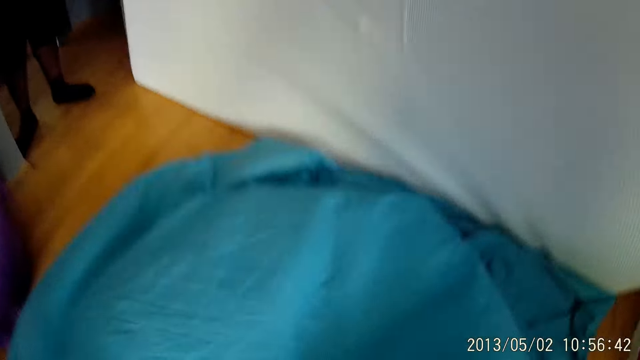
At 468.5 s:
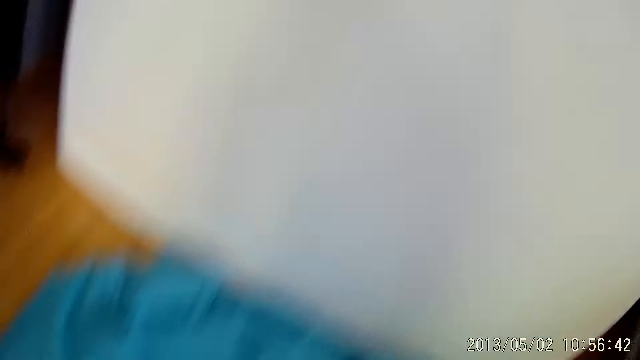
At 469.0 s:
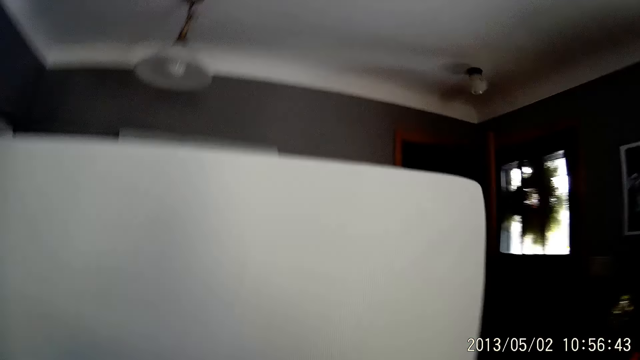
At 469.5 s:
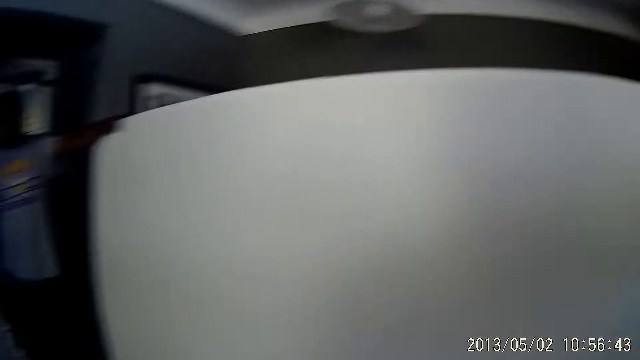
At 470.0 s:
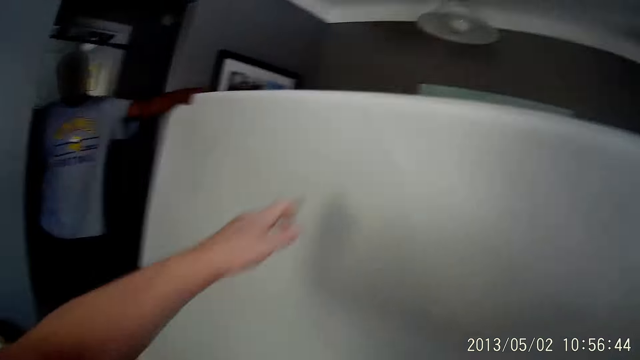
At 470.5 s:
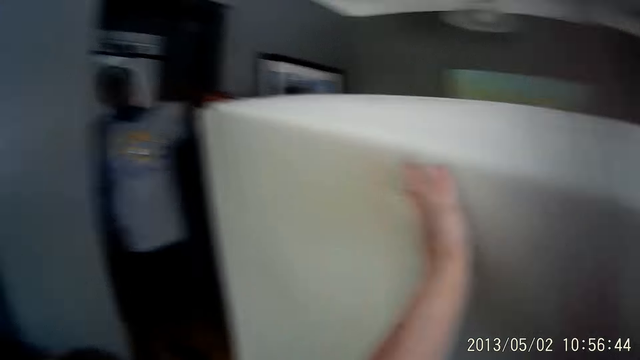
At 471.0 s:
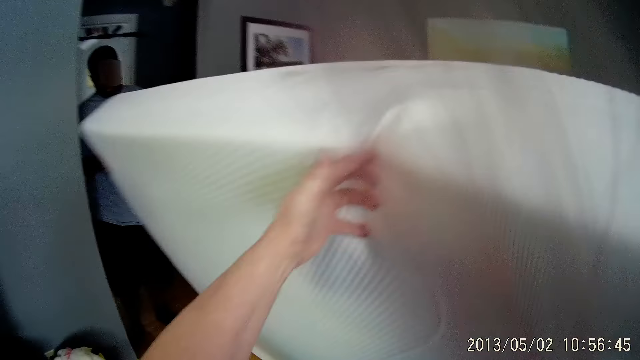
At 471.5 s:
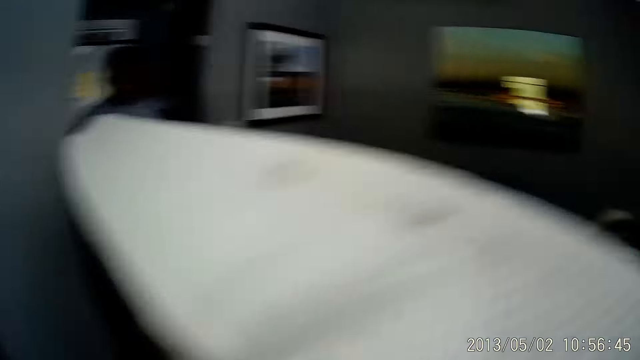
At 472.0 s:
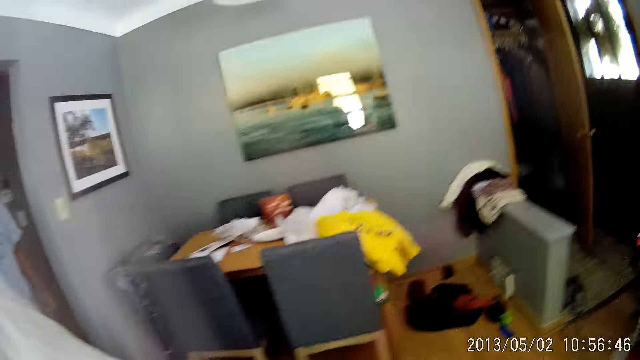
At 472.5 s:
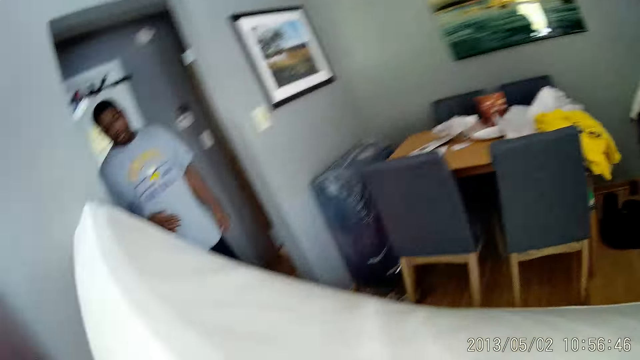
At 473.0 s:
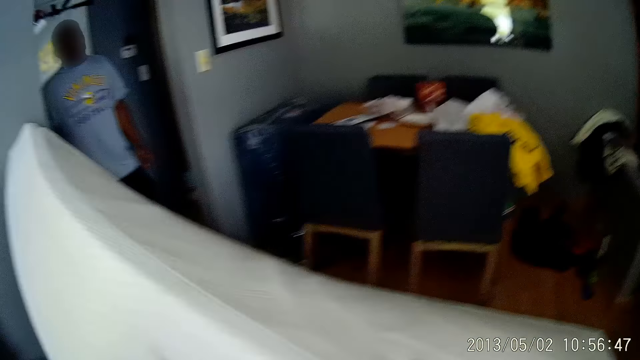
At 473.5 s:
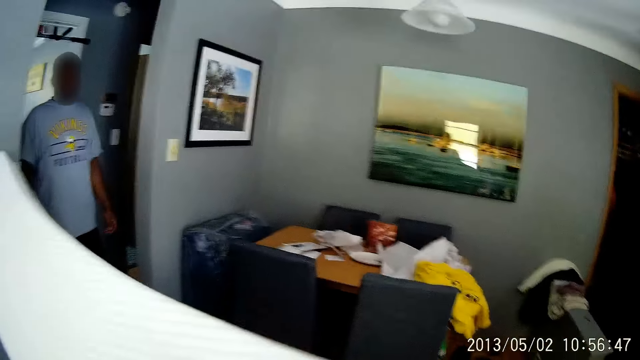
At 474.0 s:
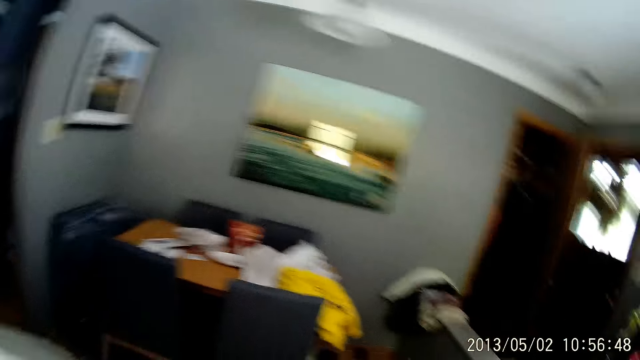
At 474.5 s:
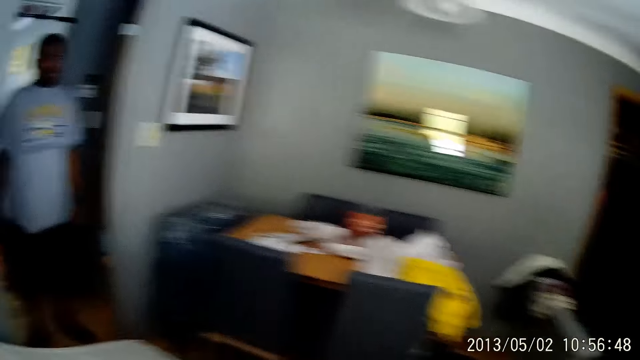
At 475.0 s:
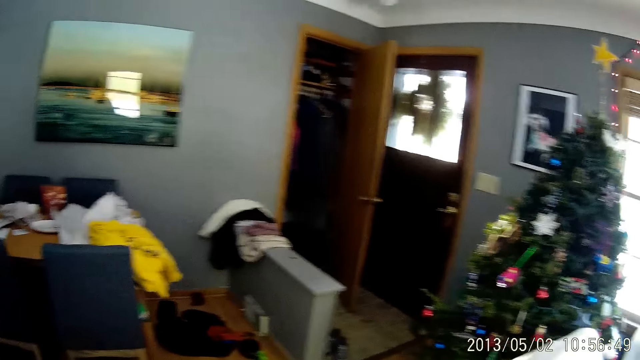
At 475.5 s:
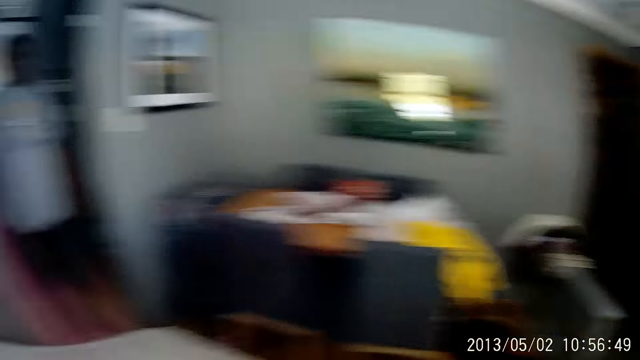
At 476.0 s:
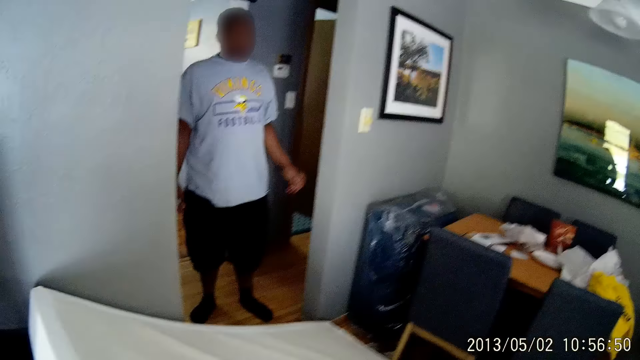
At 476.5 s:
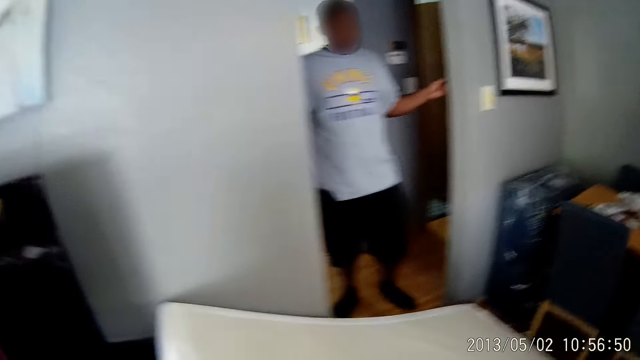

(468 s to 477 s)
The camera wearer touches the mattress. They put the mattress on the floor with a man with both hands. They look around.

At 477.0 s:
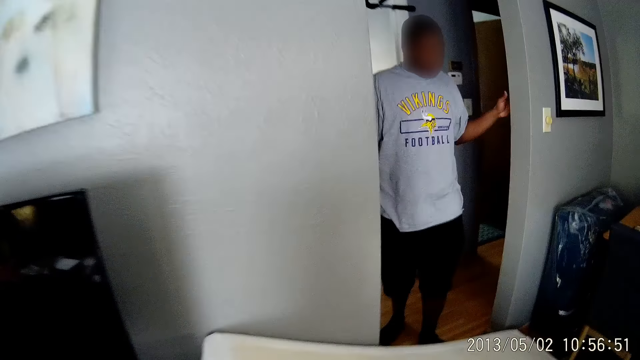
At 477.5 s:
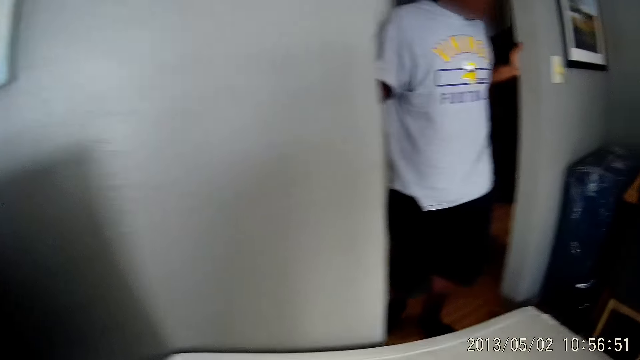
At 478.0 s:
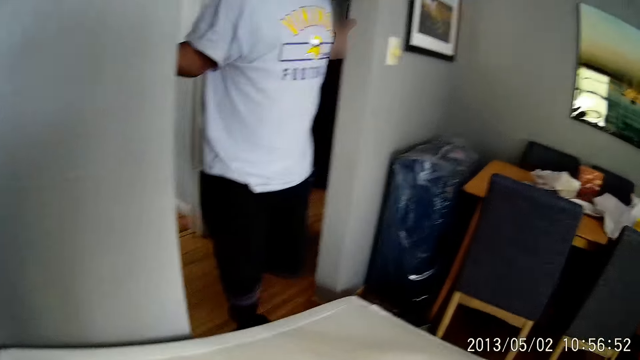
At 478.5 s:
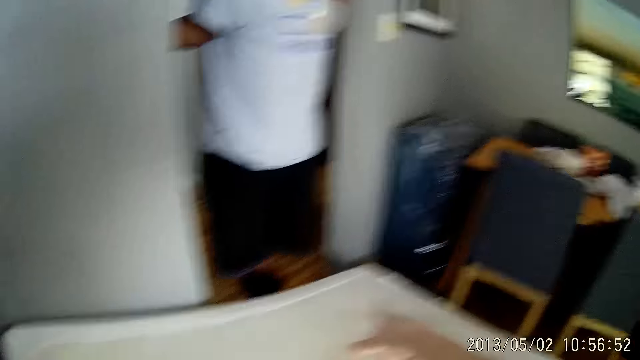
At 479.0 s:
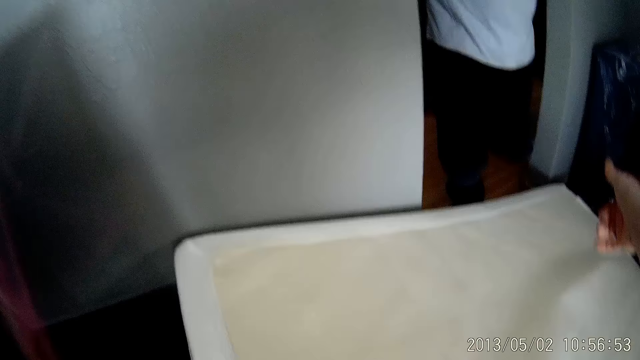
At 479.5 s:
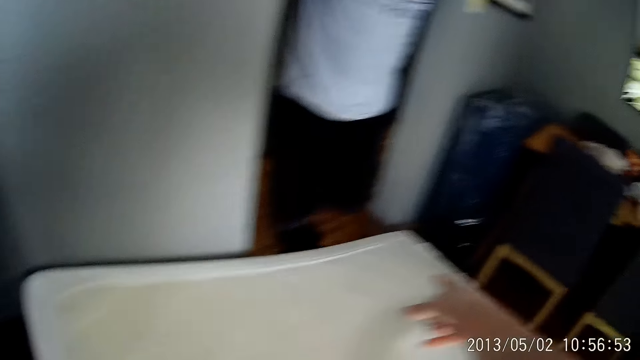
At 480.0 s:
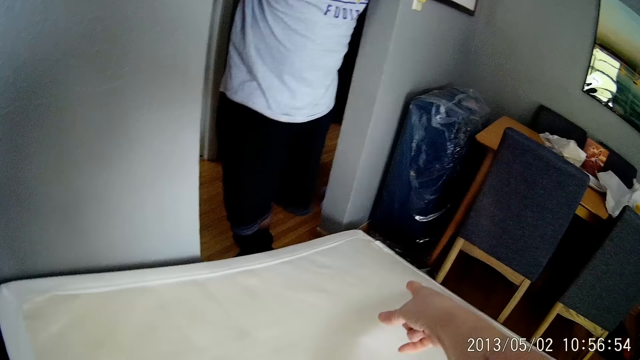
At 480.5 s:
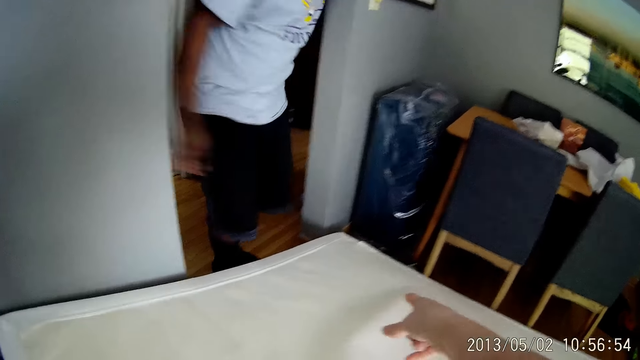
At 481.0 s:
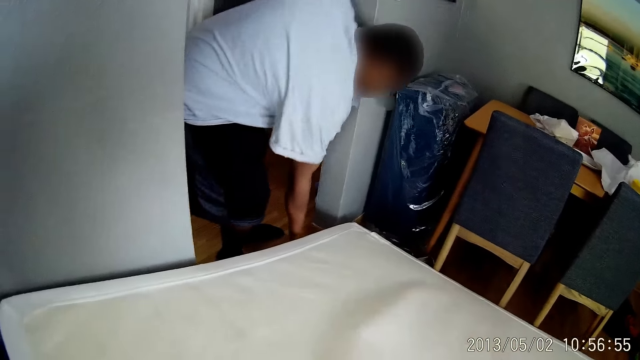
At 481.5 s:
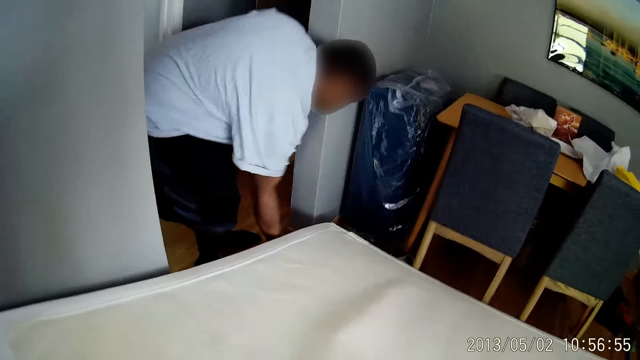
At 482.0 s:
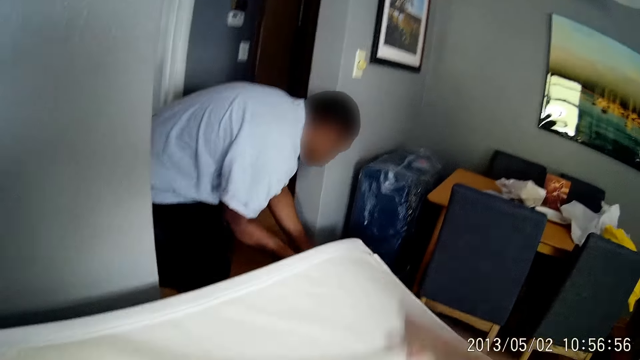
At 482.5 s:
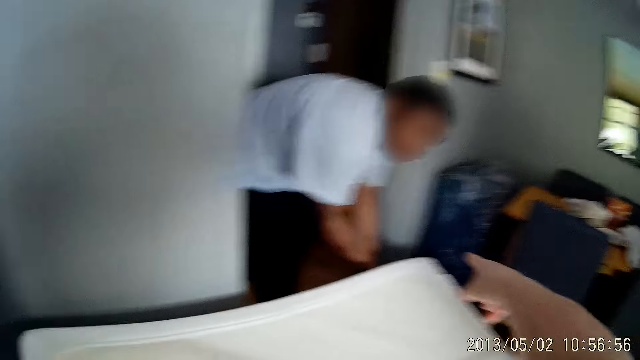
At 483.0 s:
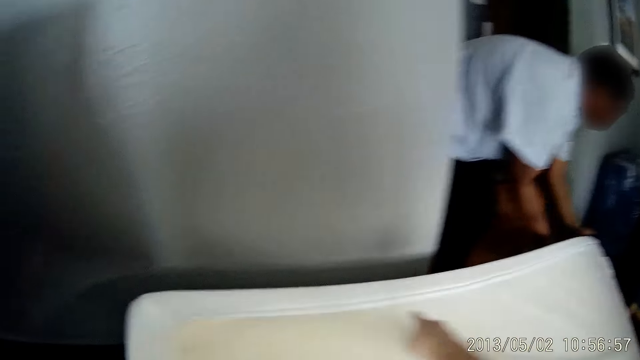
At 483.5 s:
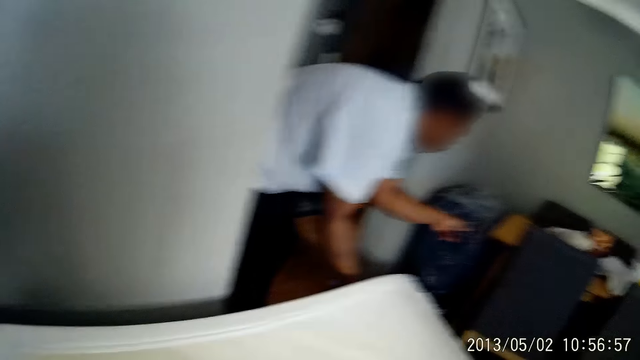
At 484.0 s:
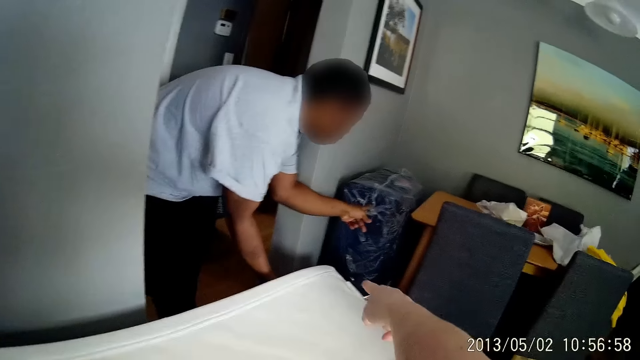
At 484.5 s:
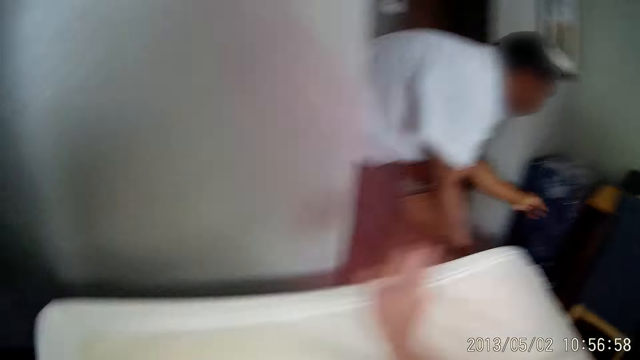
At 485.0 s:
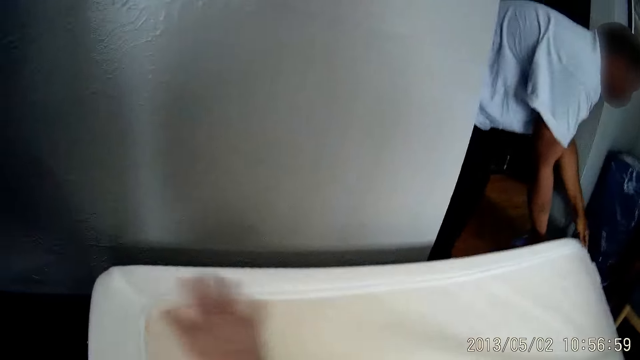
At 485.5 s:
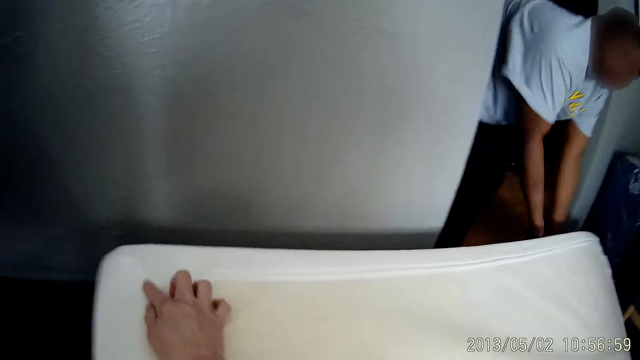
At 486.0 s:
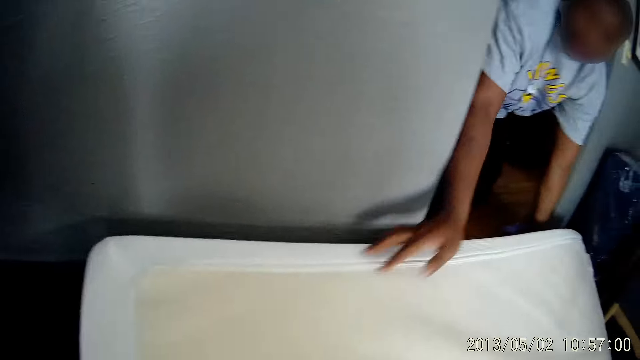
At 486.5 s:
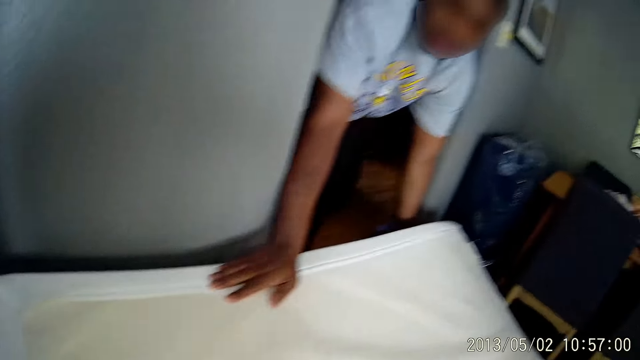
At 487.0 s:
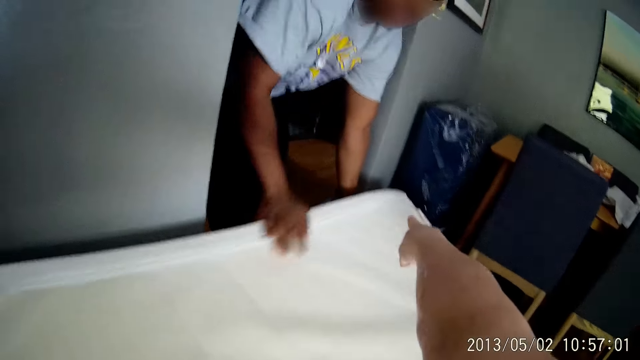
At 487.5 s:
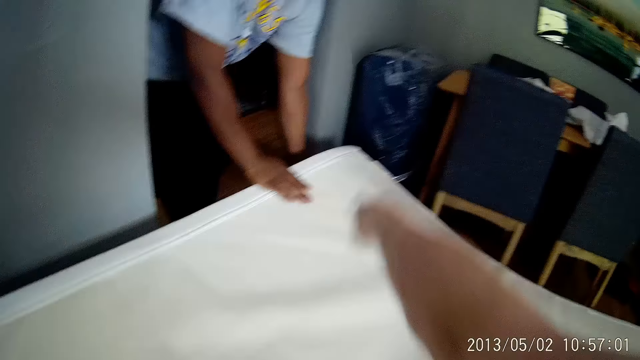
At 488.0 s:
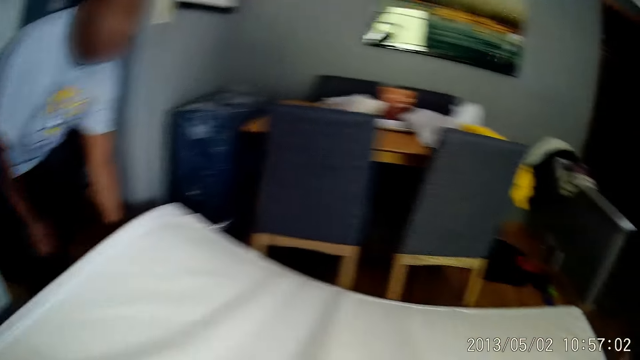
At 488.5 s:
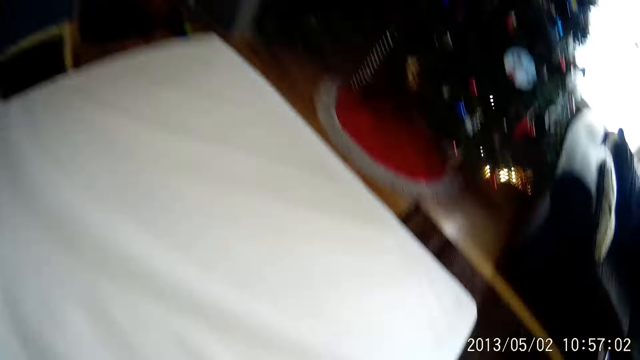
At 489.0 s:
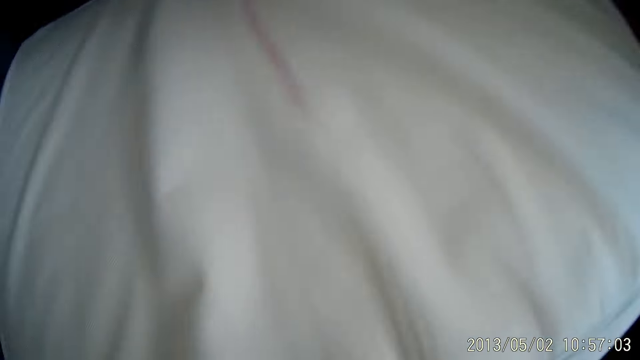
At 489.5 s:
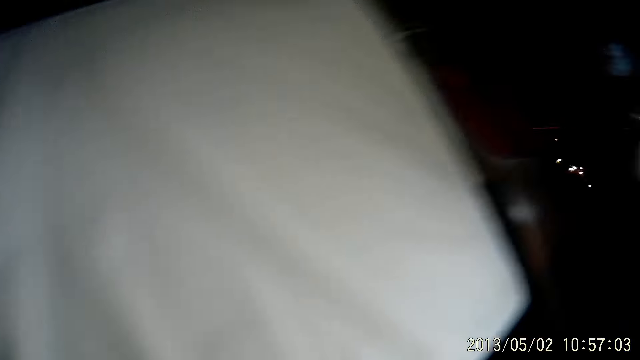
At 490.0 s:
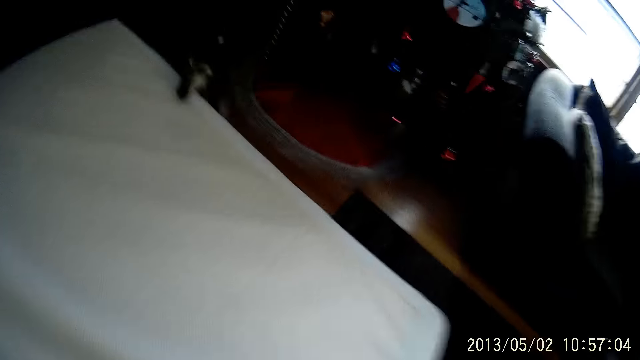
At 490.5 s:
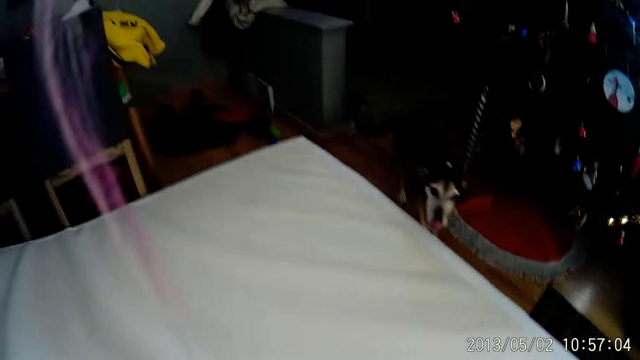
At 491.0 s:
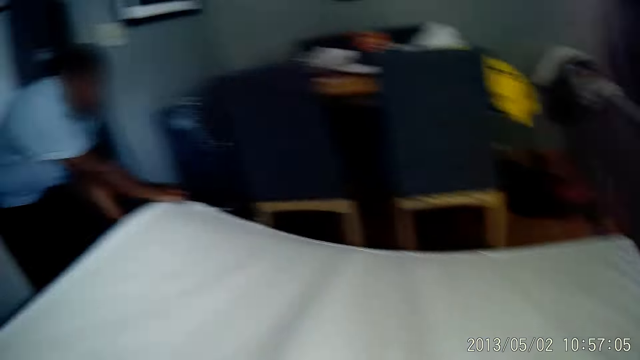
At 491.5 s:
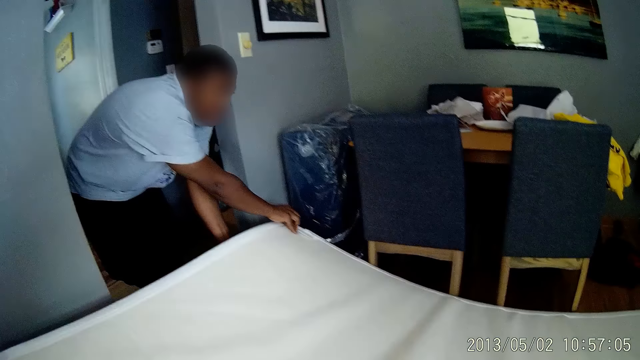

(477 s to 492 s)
The camera wearer points his finger. The man raises a side of the mattress with both hands. The camera wearer moves his hand. He points his finger. He looks around.
